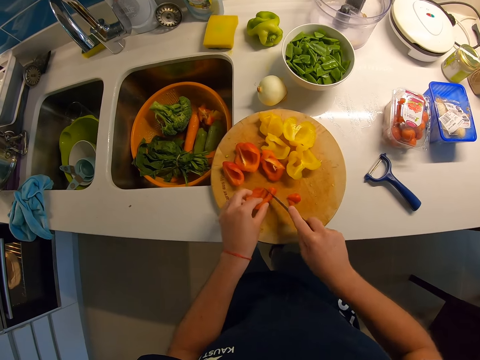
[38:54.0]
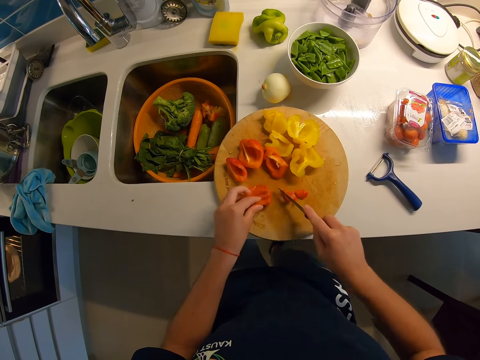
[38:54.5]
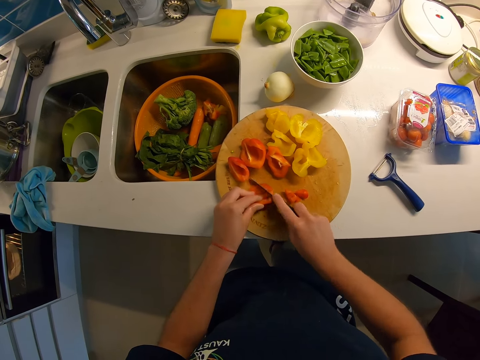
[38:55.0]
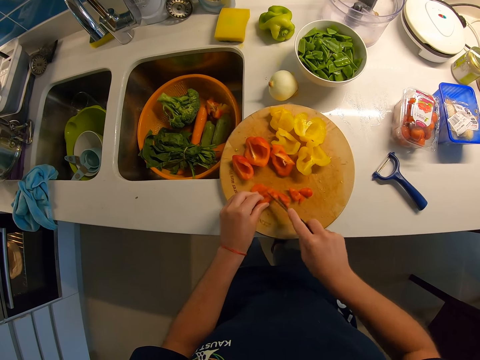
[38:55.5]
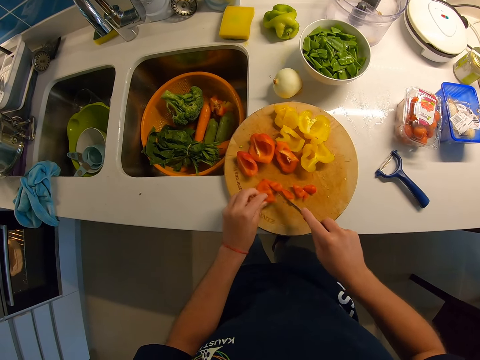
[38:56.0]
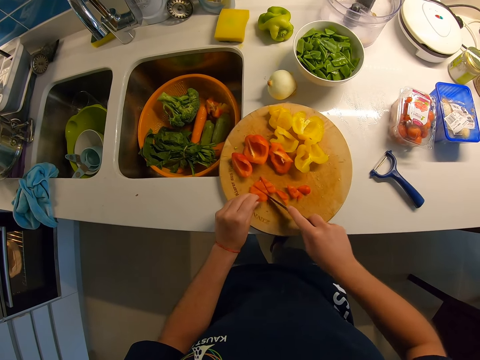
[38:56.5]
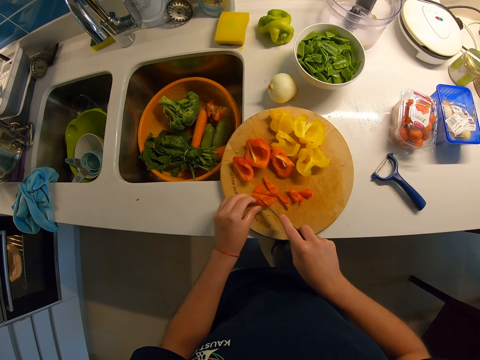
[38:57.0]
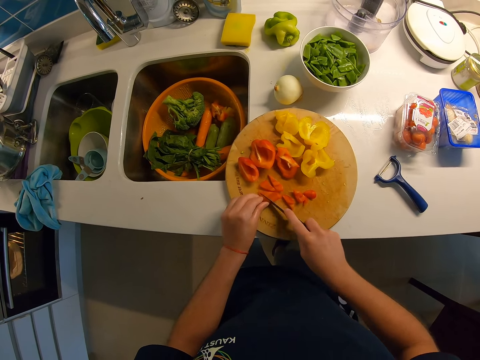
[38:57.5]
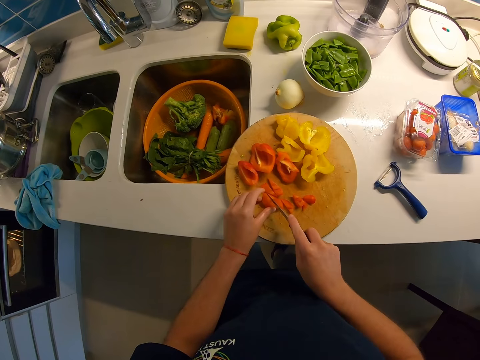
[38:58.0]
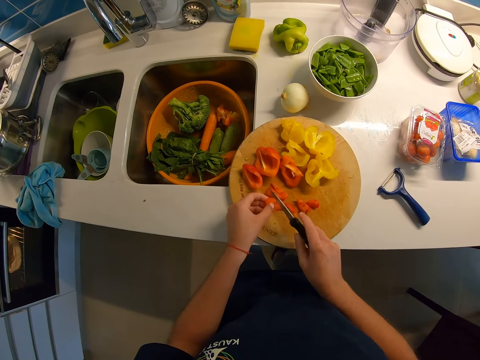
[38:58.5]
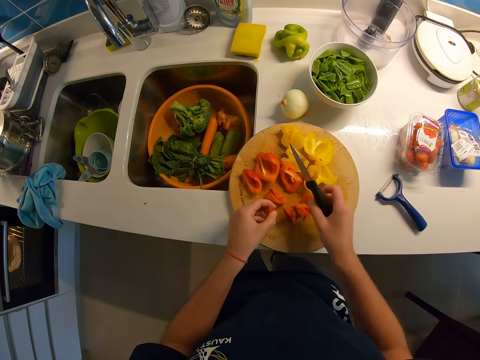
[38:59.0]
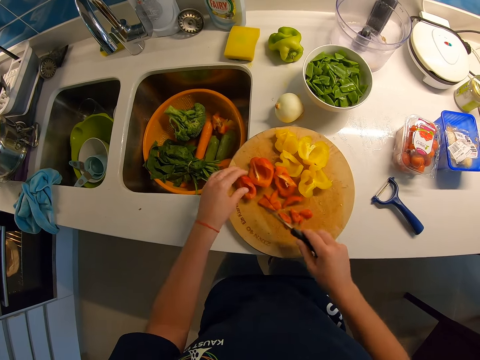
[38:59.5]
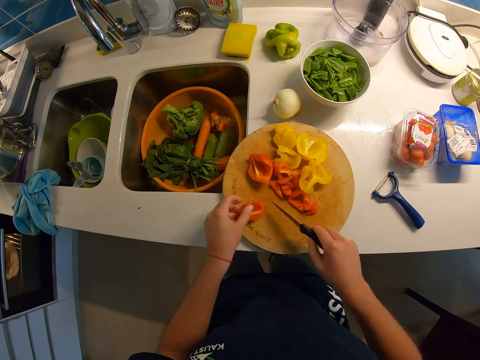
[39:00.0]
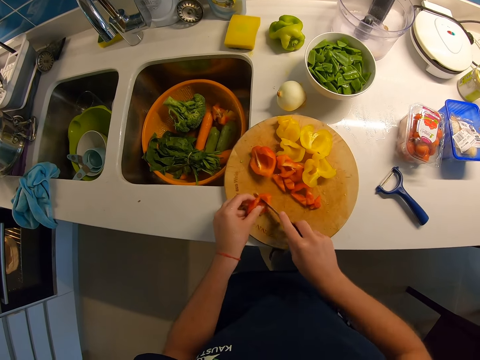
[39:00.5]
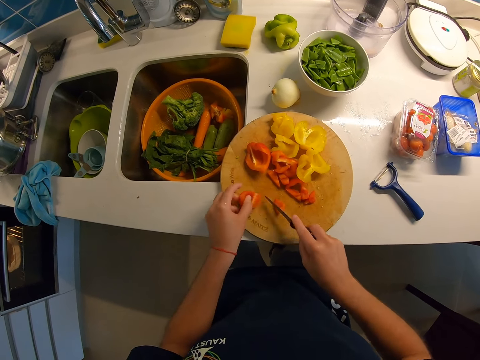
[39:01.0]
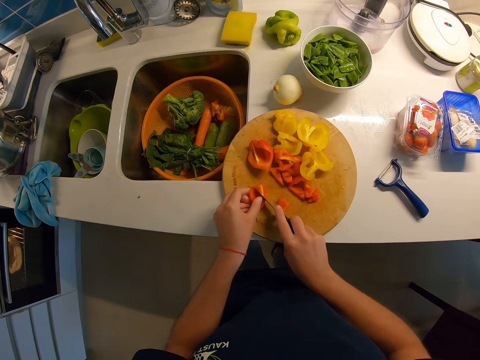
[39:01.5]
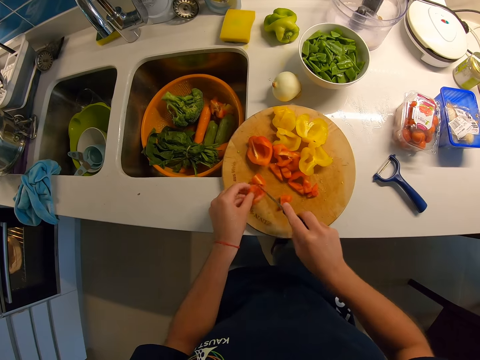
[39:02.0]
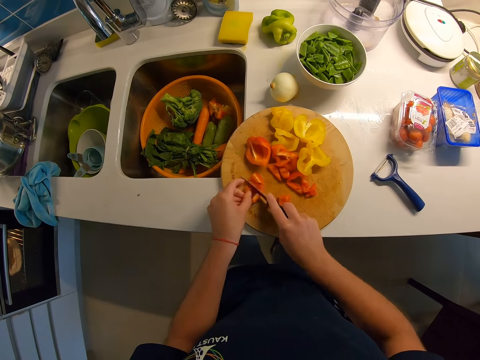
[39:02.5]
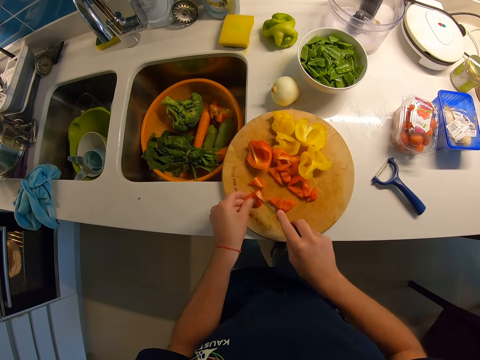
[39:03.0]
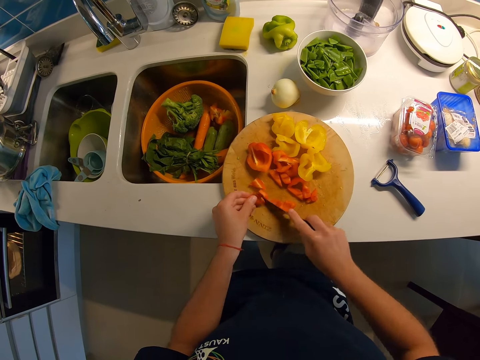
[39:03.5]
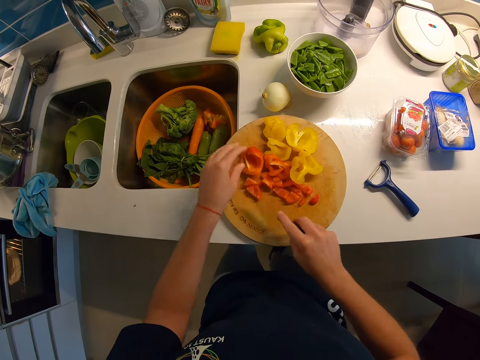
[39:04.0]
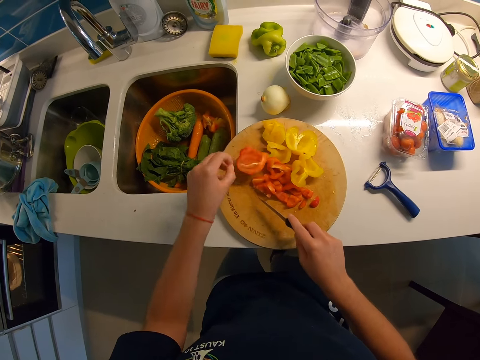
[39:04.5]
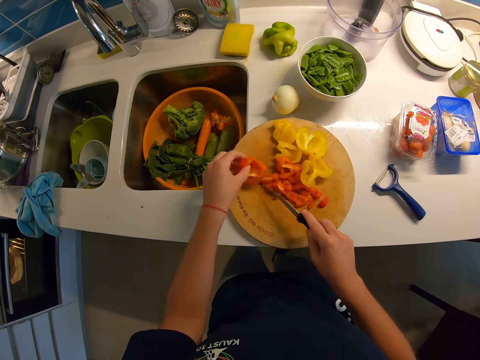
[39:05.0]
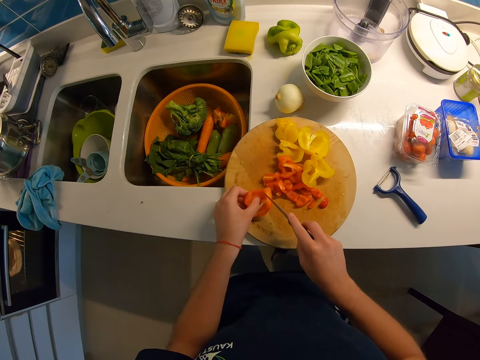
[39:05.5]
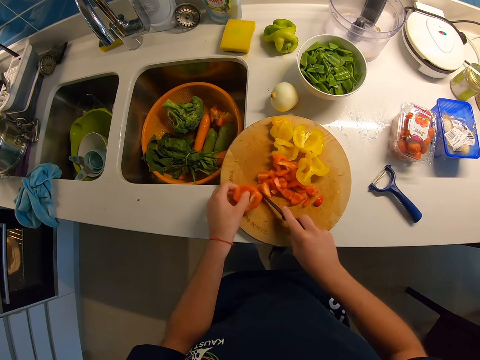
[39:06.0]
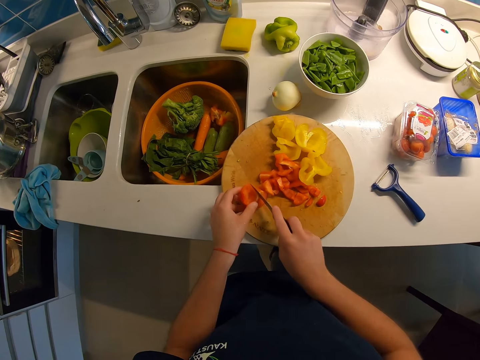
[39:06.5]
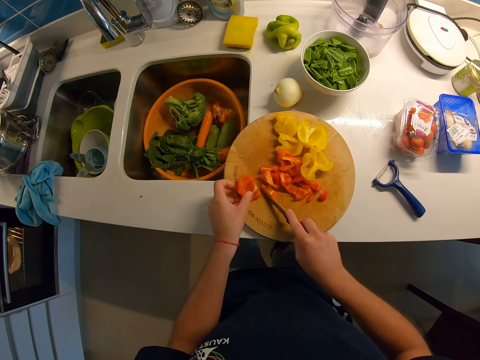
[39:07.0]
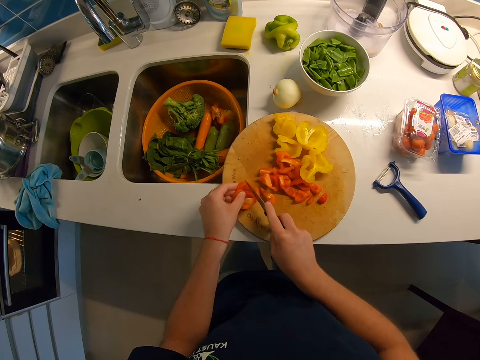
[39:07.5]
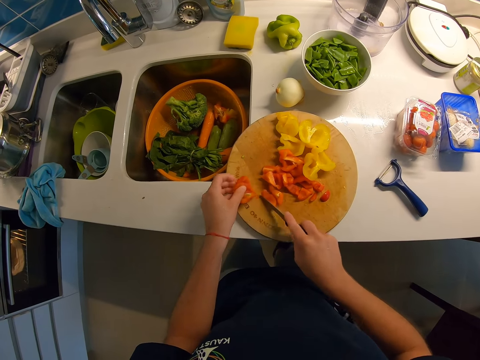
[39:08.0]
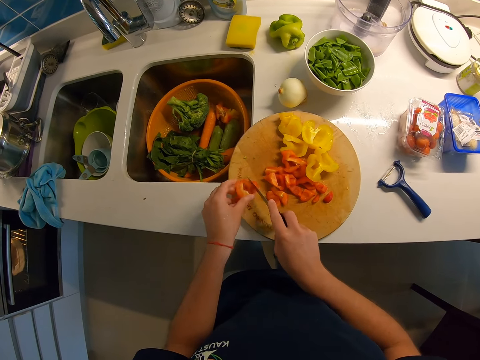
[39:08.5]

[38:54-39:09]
The camera wearer picks the pepper from the chopping board with her left hand. She shifts the pepper on the chopping board with the knife. She dices the pepper with the knife. She shifts the pepper with the knife on the chopping board. She picks up the pepper with her left hand. She dices the pepper with the knife.

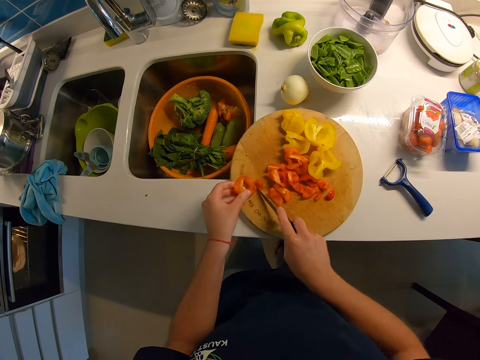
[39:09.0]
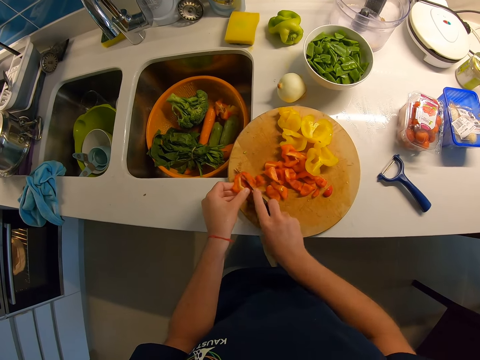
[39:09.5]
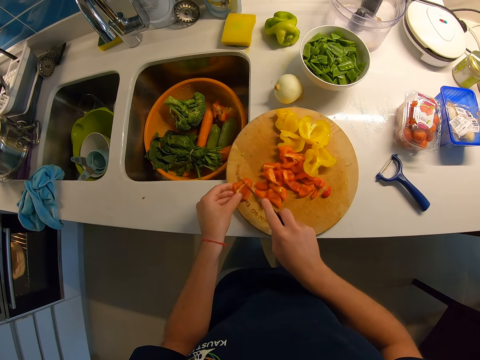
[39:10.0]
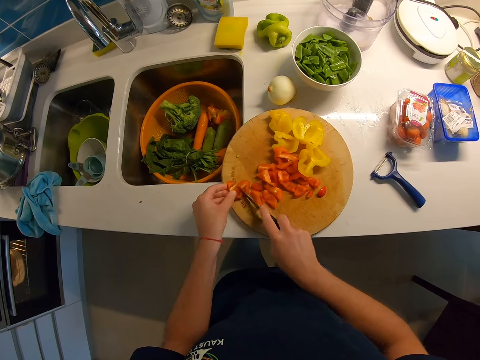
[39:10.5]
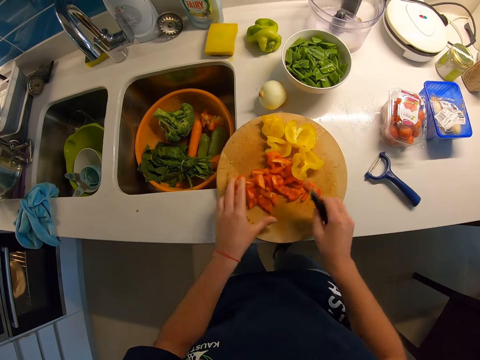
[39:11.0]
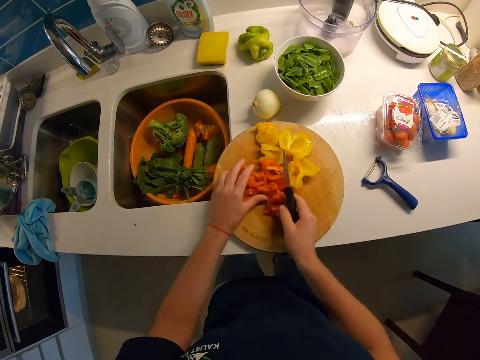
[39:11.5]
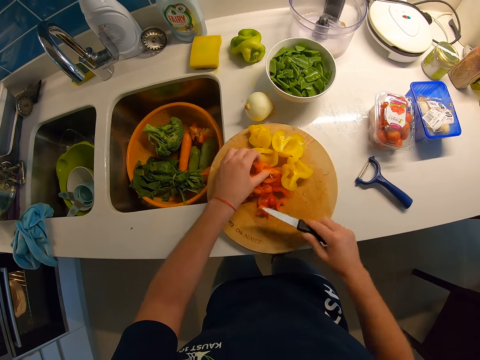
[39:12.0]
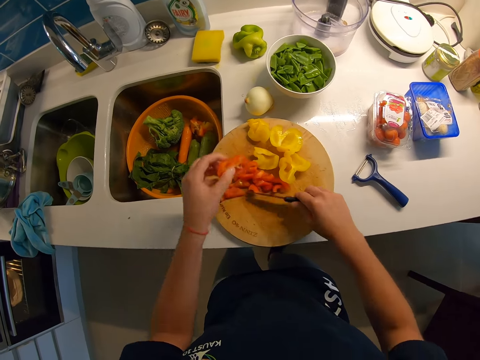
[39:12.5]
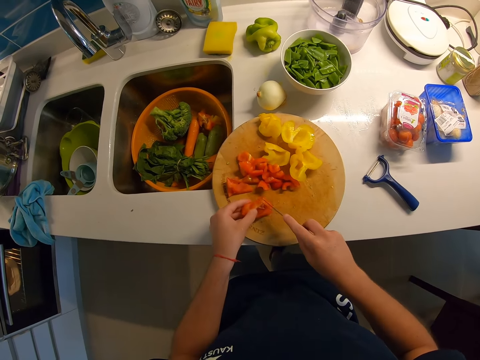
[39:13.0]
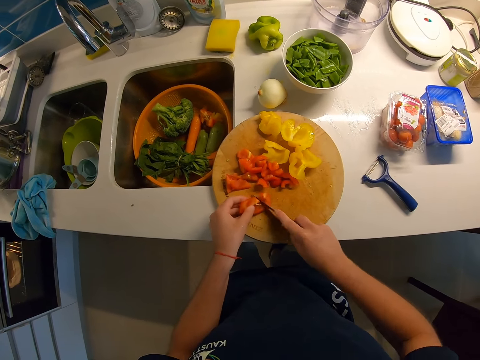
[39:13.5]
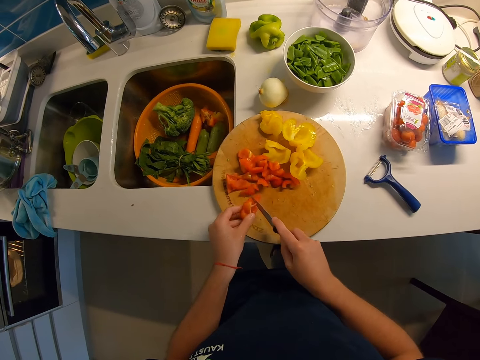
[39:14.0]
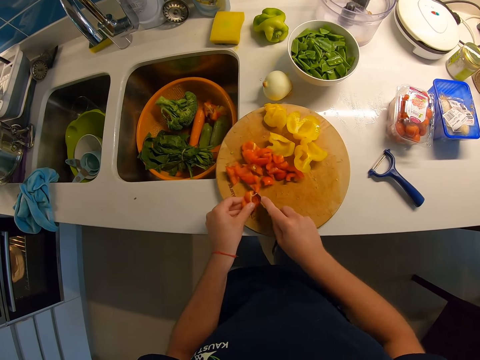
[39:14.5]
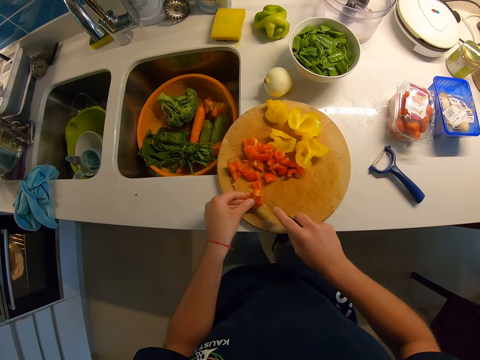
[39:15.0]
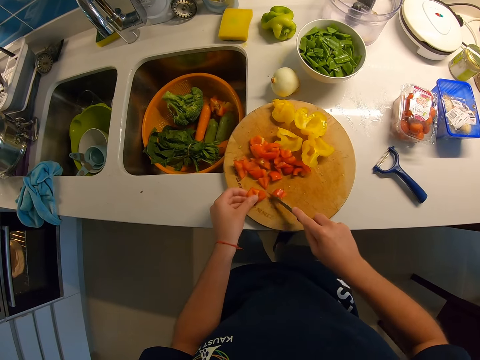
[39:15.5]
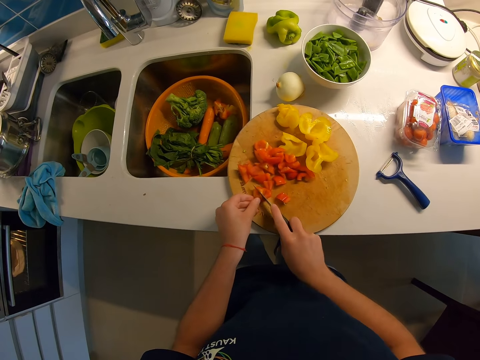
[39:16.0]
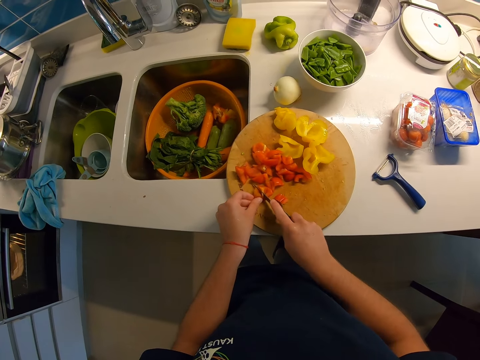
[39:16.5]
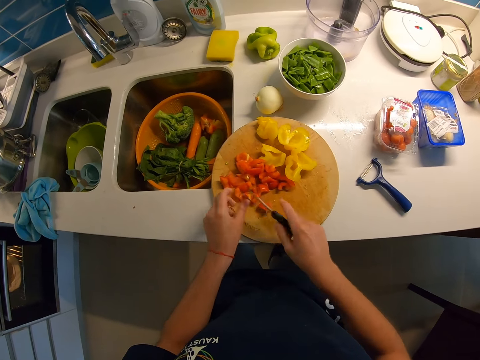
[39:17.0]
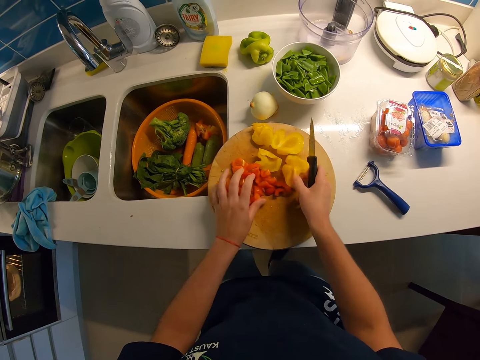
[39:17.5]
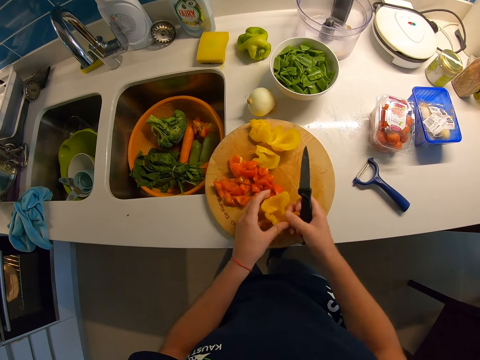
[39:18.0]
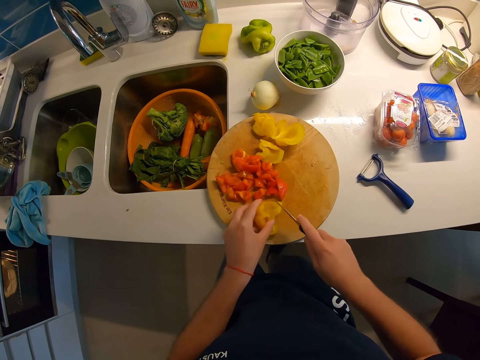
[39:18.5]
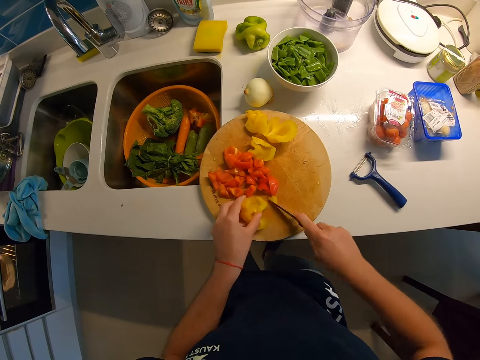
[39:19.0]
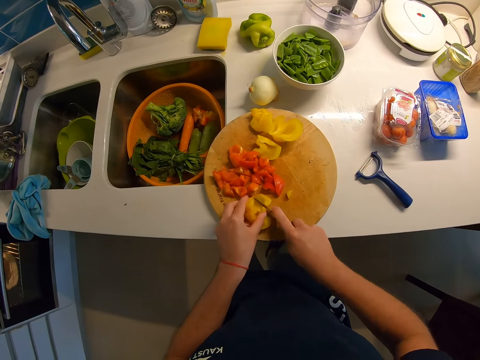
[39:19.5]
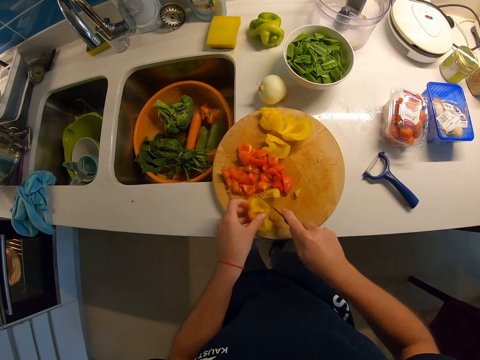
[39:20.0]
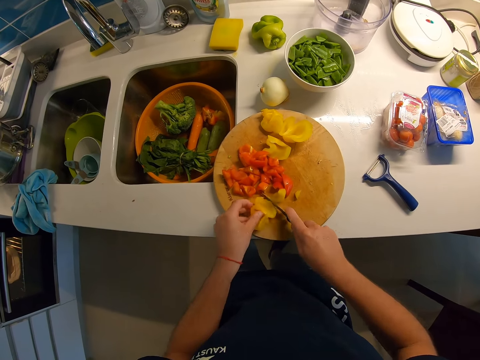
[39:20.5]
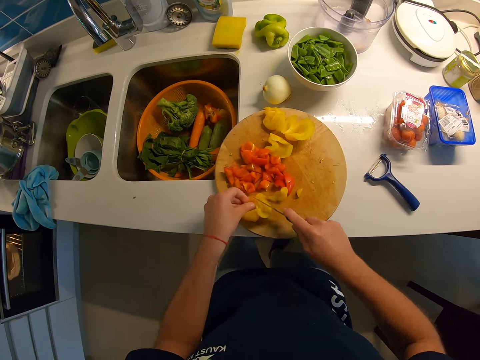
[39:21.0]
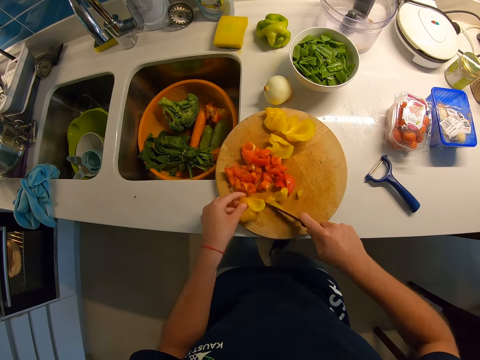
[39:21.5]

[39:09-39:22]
The camera wearer shifts the hot pepper on the chopping board with both hands. She picks the pepper with her left hand. She shifts the pepper with the knife. She cuts the hot pepper. She shifts the pepper with her left hand. She picks the pepper with her right hand. She changes the pepper to her right hand. She dices the pepper with the knife.
